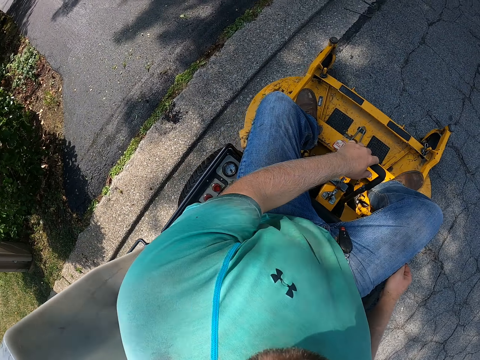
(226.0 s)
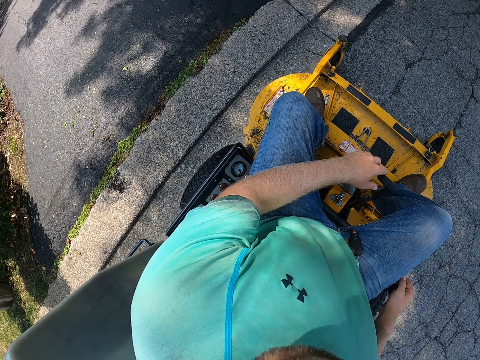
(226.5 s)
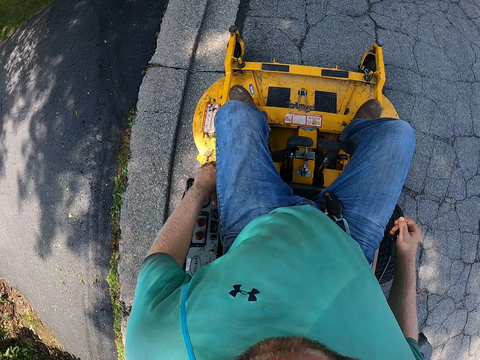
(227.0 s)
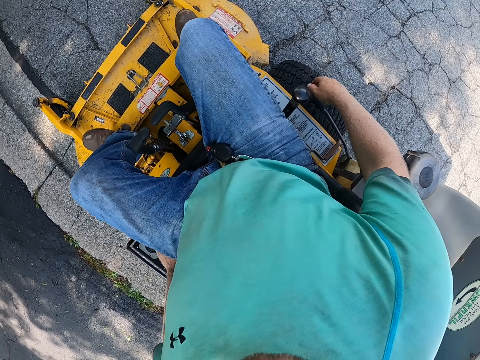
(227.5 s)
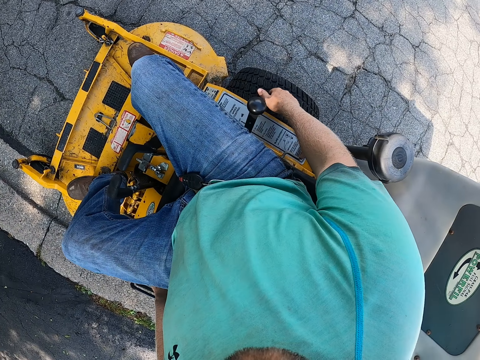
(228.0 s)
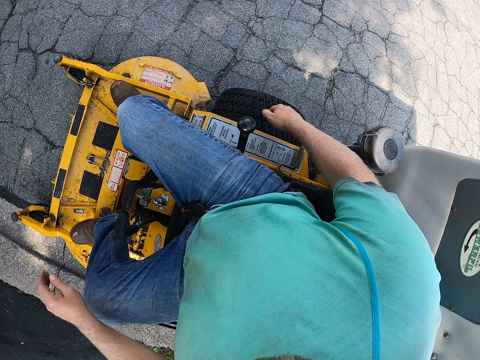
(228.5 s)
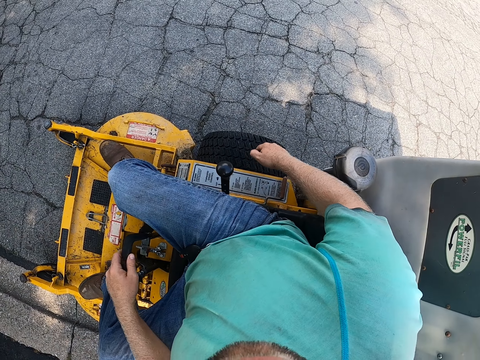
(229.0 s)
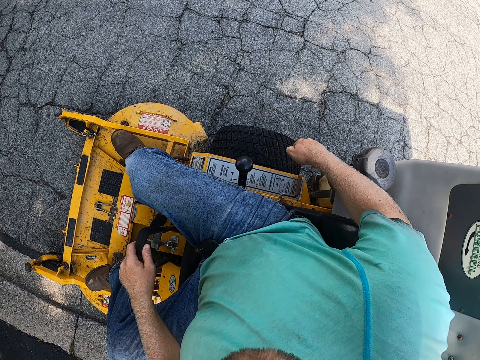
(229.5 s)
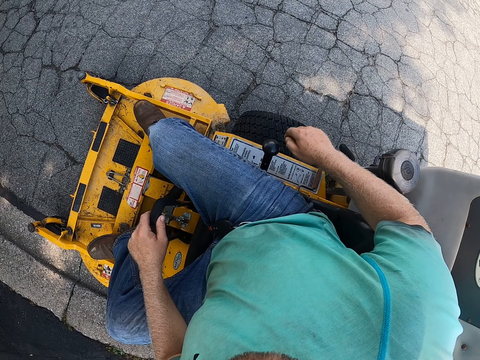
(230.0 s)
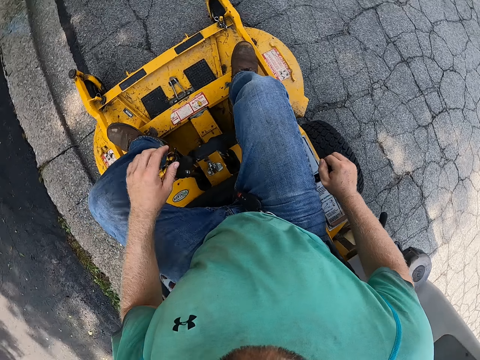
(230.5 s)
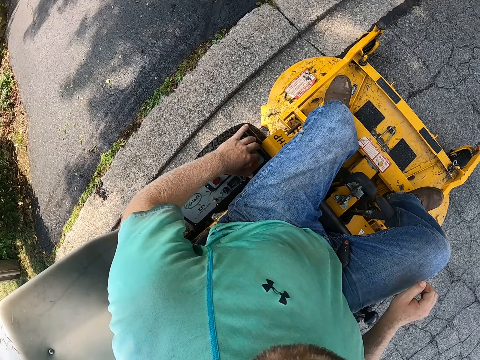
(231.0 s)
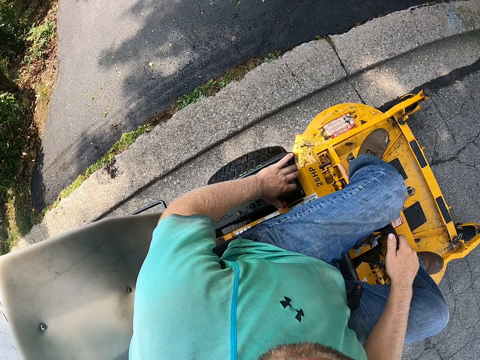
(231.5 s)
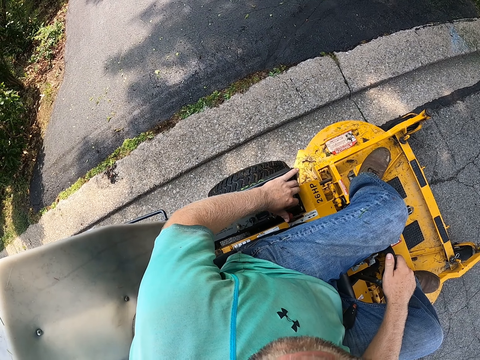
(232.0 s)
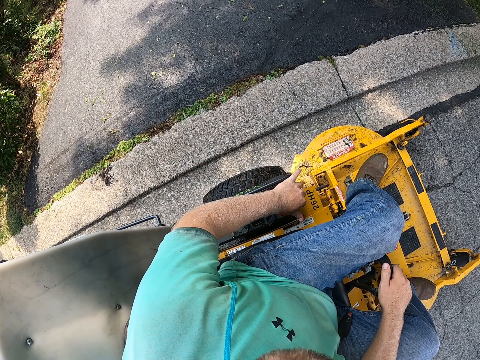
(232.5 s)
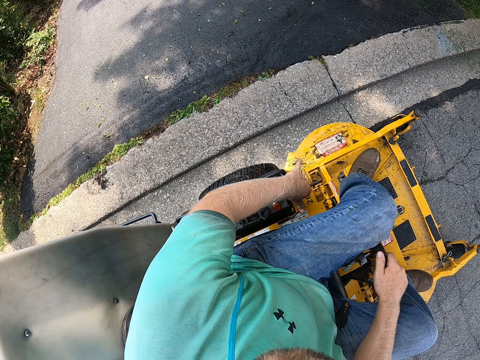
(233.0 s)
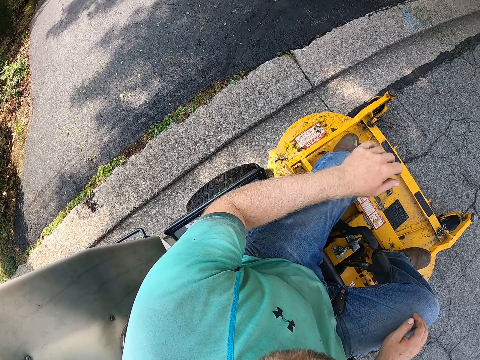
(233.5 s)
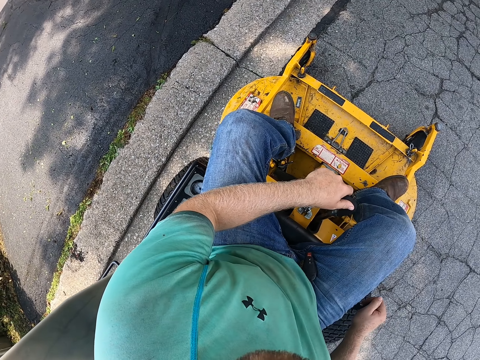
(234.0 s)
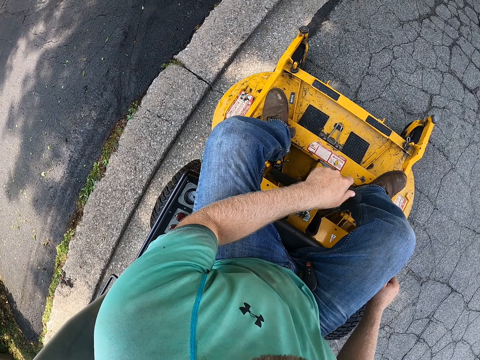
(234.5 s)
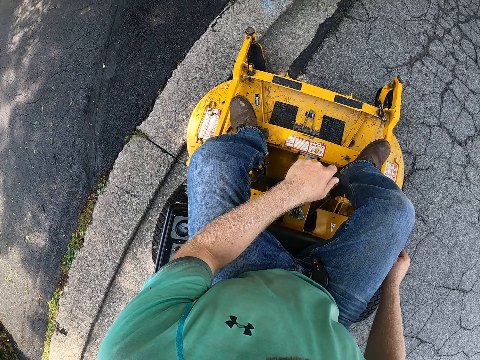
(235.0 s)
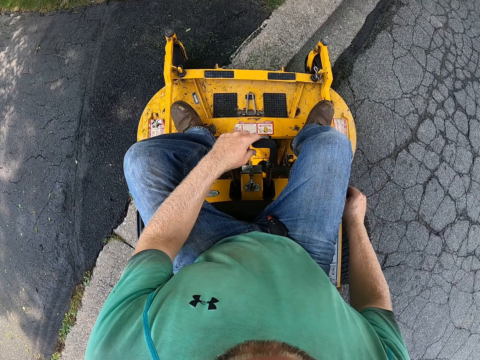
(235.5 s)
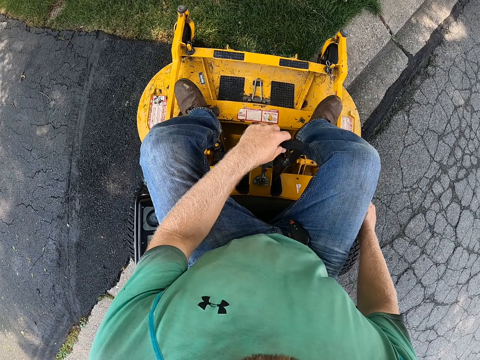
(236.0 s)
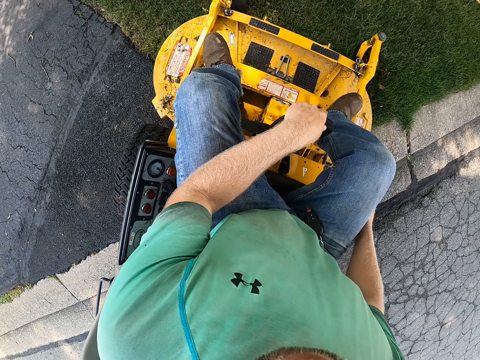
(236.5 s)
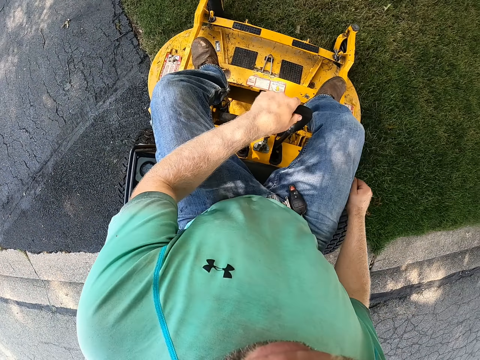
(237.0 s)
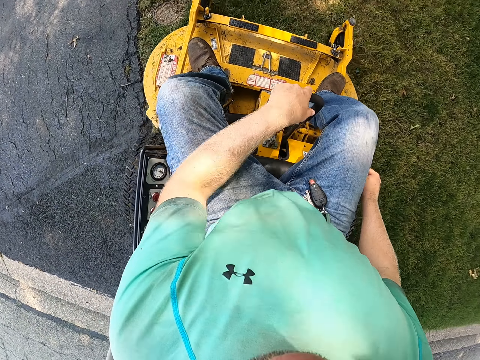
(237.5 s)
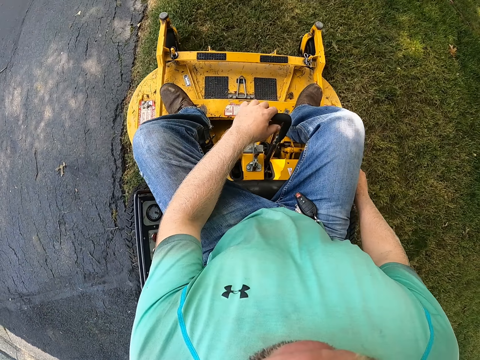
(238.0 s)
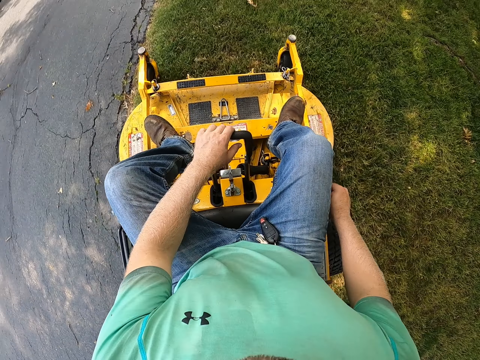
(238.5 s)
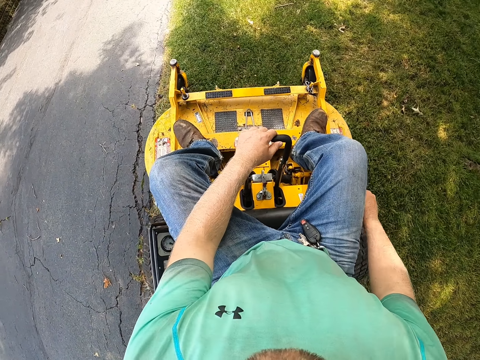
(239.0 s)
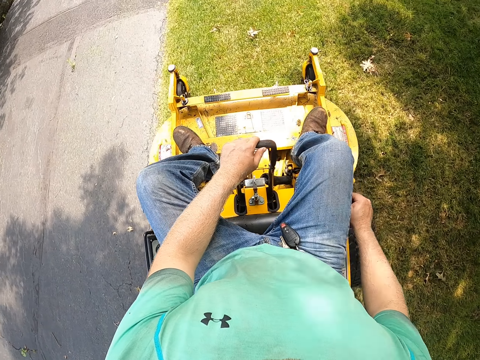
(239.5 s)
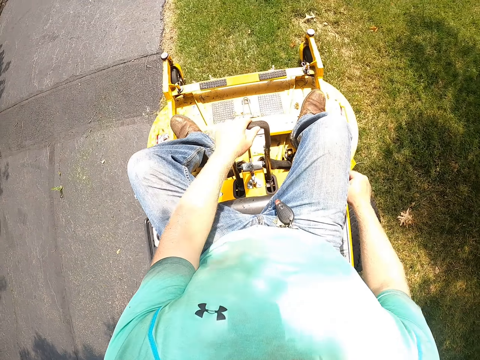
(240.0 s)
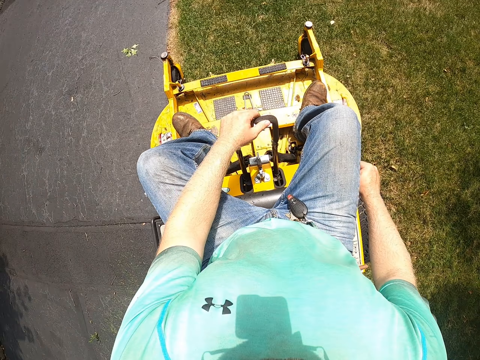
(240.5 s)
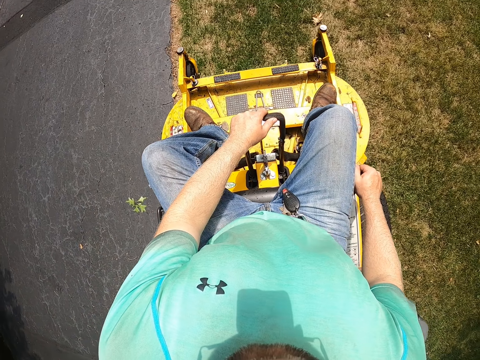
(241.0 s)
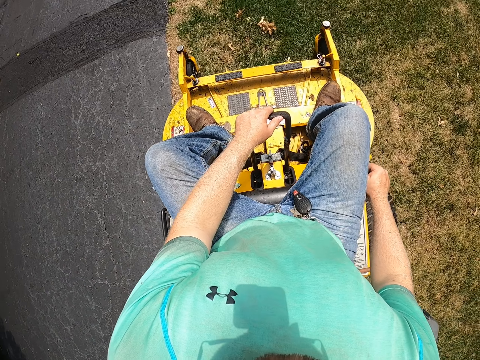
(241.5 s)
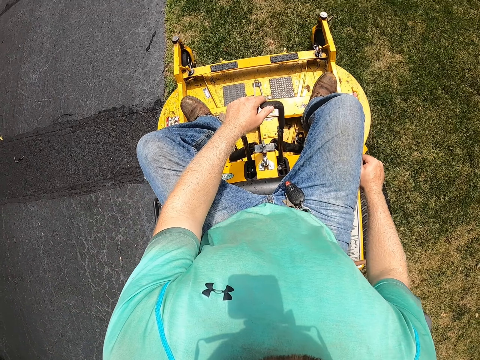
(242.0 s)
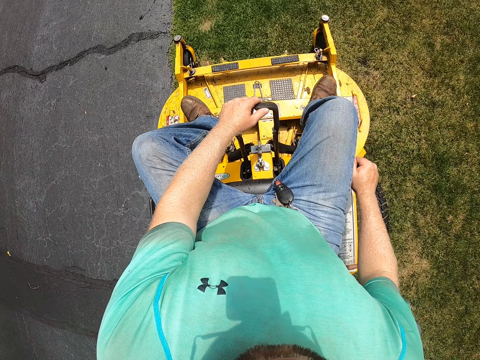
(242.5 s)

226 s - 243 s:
The camera wearer touches a button on the zero-turn mower with his left hand. He pulls the lever on the zero-turn mower with his right hand. He grabs the levers on the zero-turn mower with his left hand. He touches the lever on the zero-turn mower with his right hand. He pulls a lever on the zero-turn mower with his left hand. He grabs the levers on the zero-turn mower with his right hand. He grabs the lever on the zero-turn mower with his right hand. He grabs the levers on the zero-turn mower with his left hand. He drives the zero-turn mower onto a field. He mows the field with the zero-turn mower.

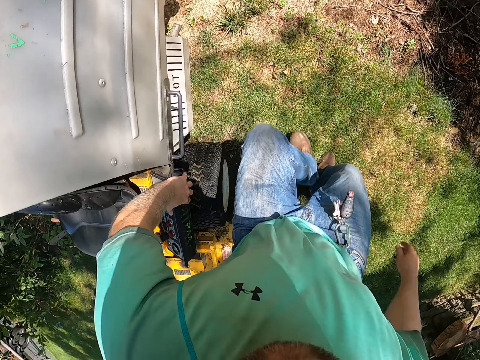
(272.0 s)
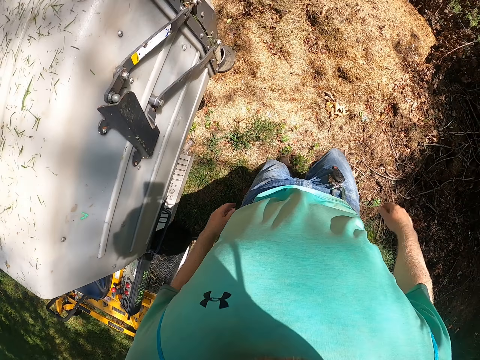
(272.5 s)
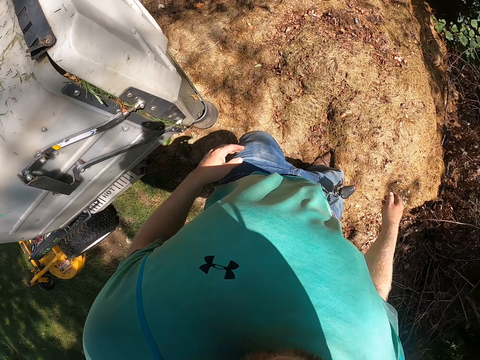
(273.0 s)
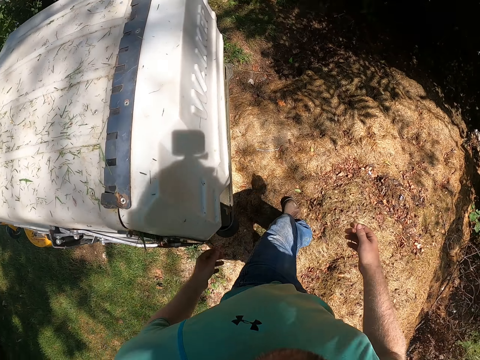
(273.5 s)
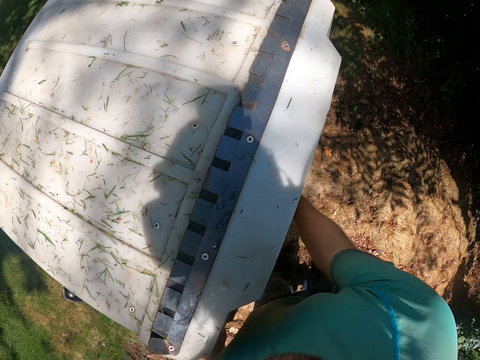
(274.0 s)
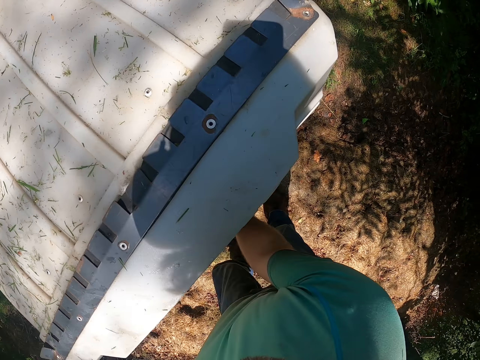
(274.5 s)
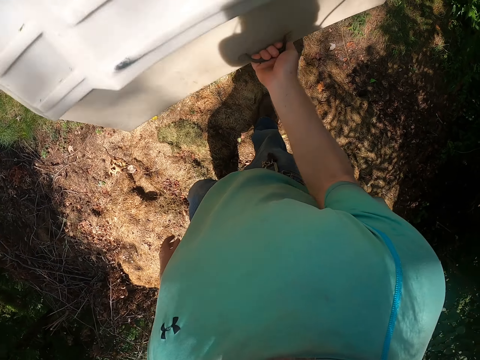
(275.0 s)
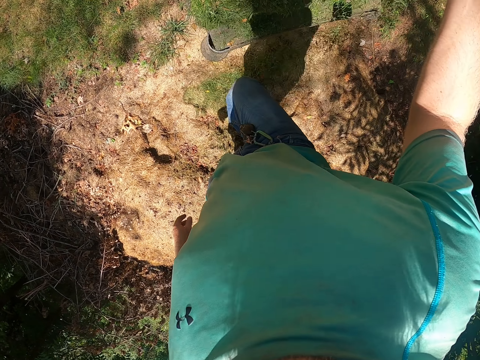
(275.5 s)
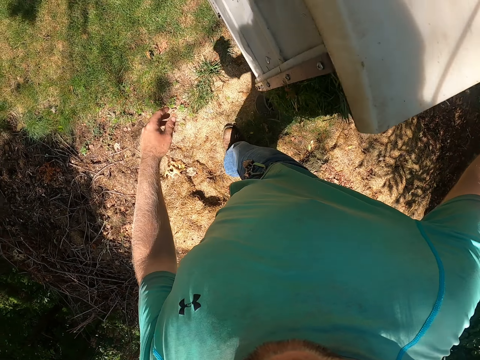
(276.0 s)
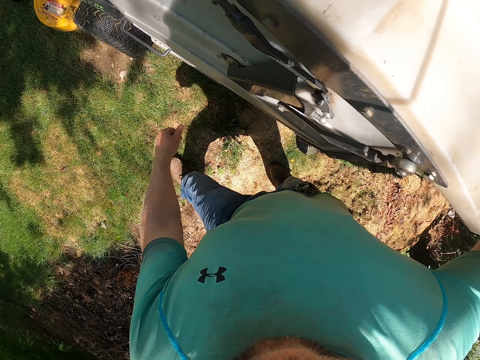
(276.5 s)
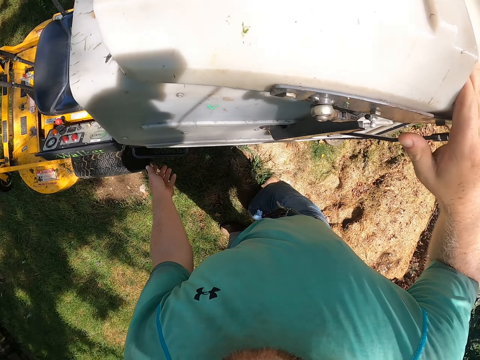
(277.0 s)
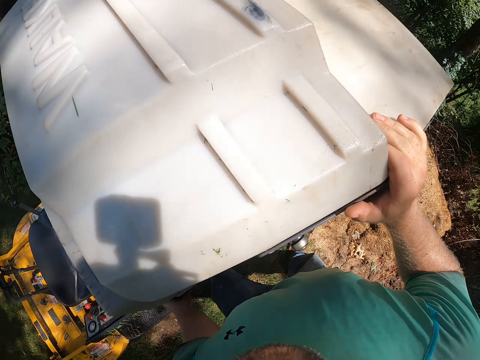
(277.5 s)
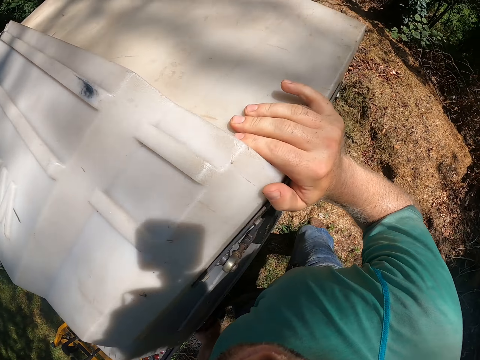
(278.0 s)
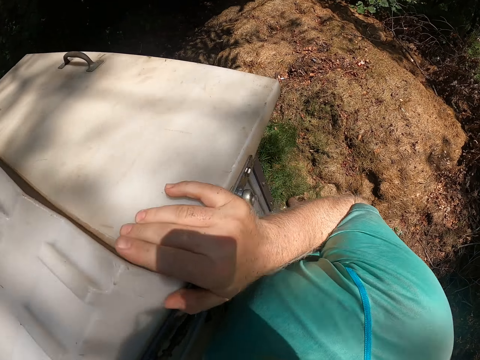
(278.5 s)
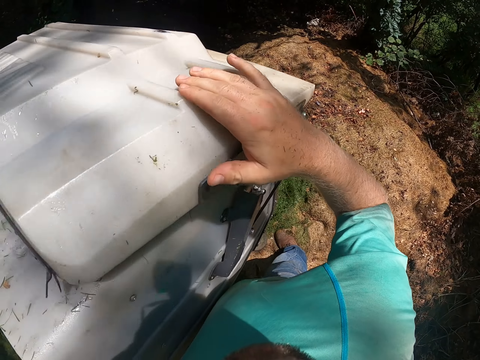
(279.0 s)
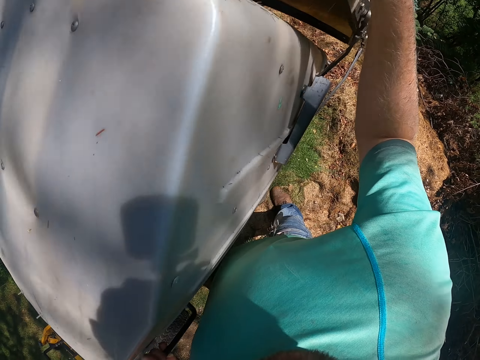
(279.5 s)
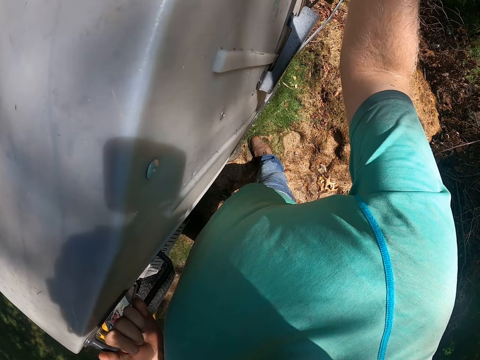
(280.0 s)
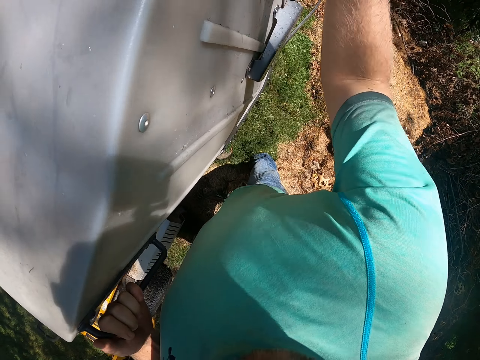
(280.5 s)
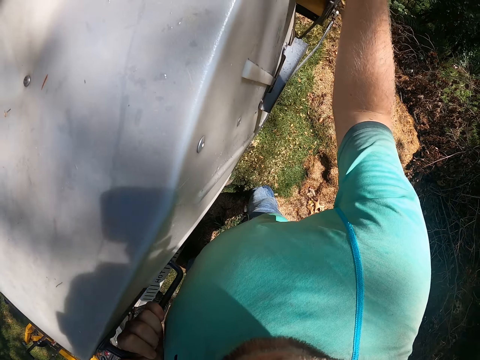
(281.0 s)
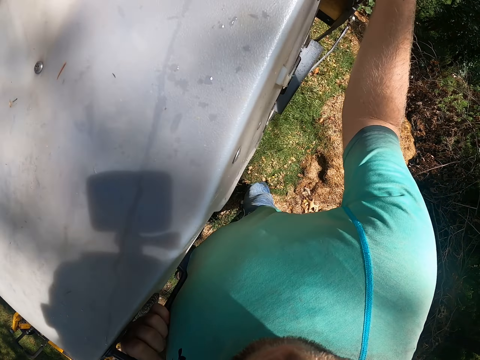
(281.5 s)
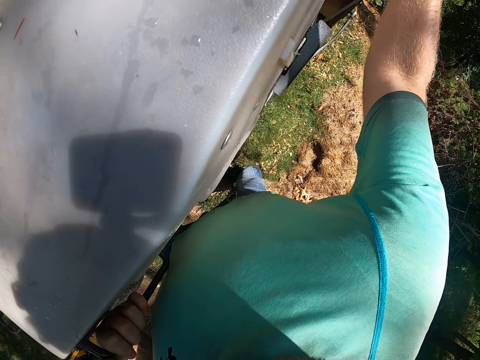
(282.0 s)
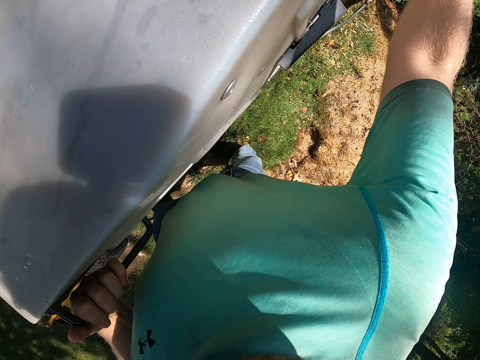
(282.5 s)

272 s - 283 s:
The camera wearer gets off something and walks around. He opens the collection box of the zero-turn mower with both hands. He pours out the cut grass from the collection box with both hands. He holds something. He pours the grass from something.
